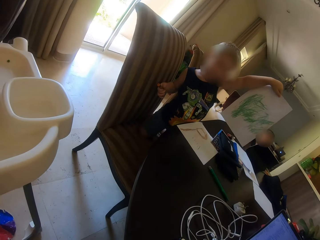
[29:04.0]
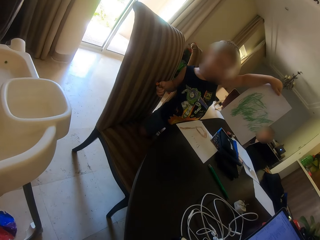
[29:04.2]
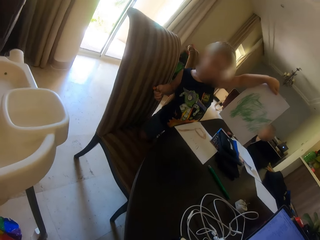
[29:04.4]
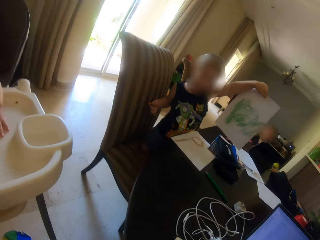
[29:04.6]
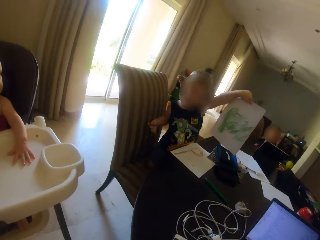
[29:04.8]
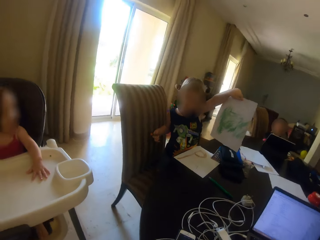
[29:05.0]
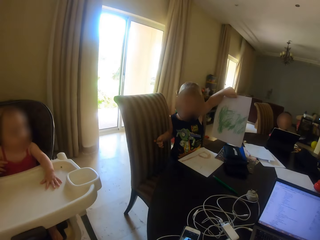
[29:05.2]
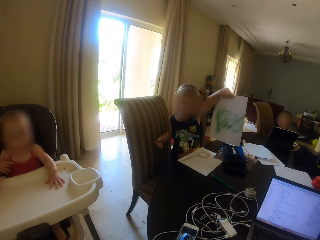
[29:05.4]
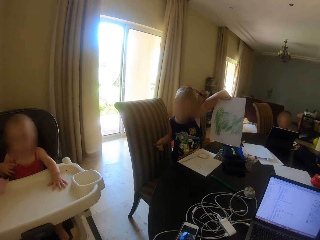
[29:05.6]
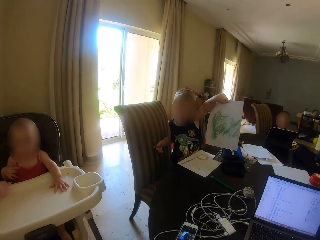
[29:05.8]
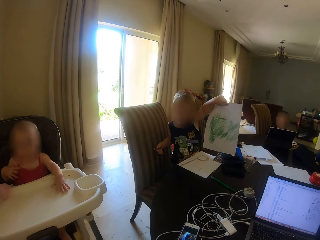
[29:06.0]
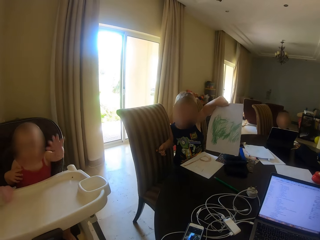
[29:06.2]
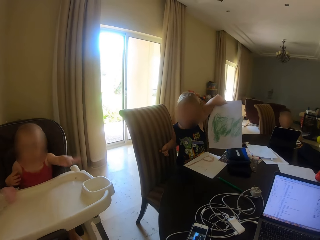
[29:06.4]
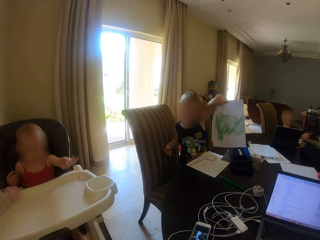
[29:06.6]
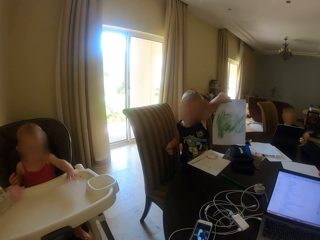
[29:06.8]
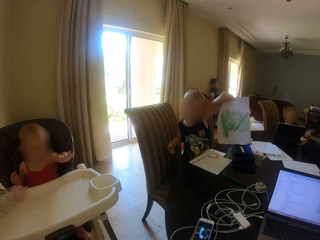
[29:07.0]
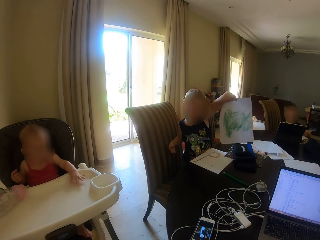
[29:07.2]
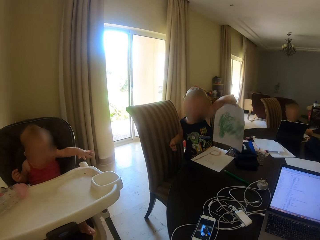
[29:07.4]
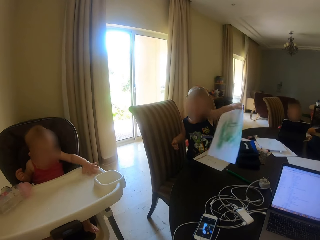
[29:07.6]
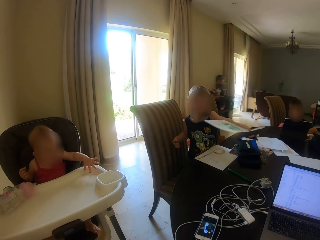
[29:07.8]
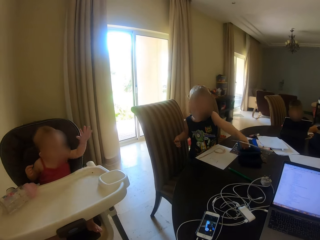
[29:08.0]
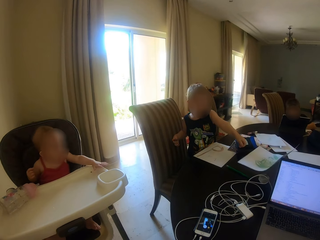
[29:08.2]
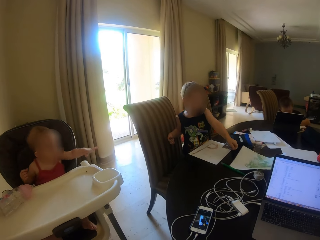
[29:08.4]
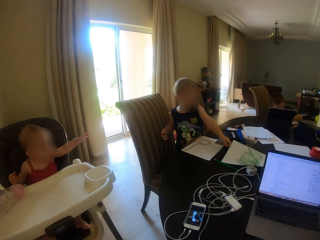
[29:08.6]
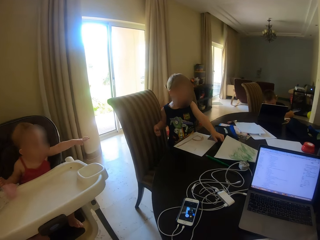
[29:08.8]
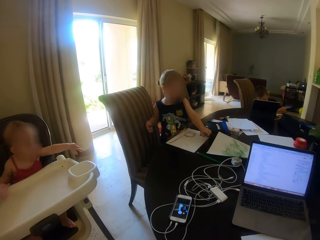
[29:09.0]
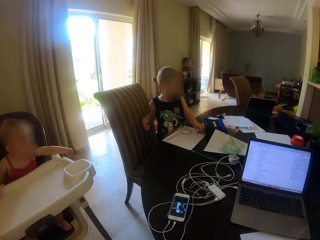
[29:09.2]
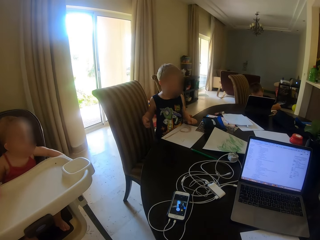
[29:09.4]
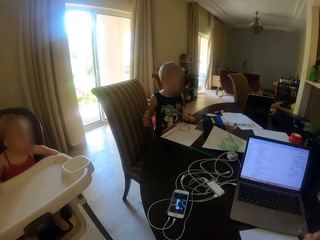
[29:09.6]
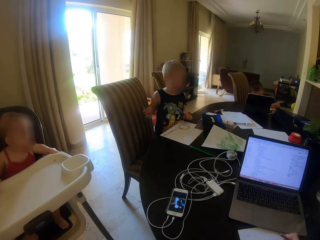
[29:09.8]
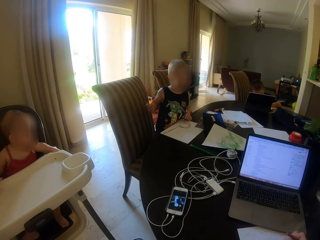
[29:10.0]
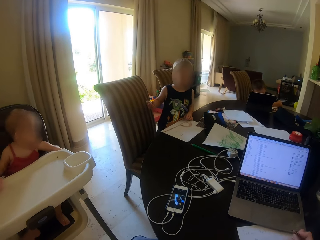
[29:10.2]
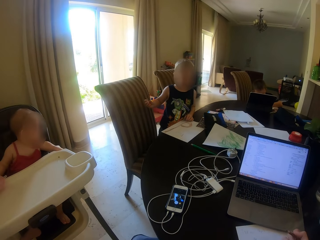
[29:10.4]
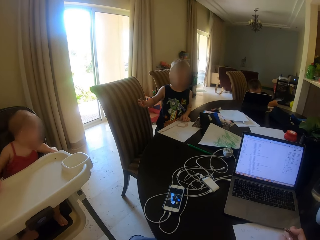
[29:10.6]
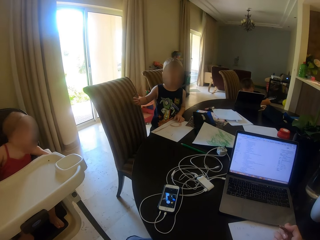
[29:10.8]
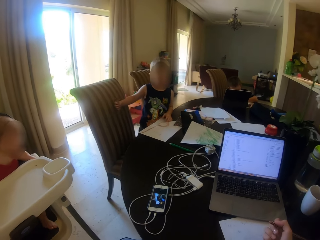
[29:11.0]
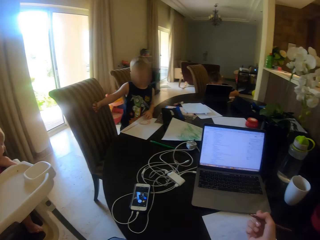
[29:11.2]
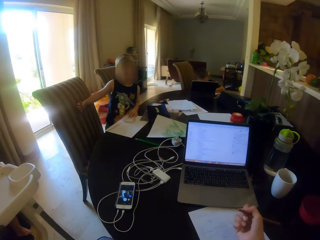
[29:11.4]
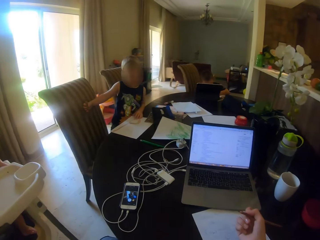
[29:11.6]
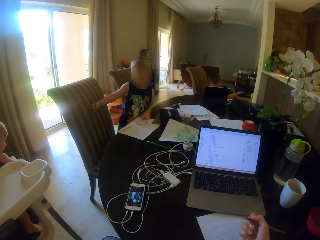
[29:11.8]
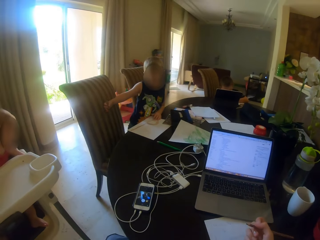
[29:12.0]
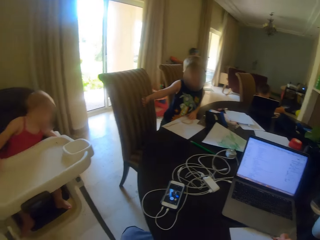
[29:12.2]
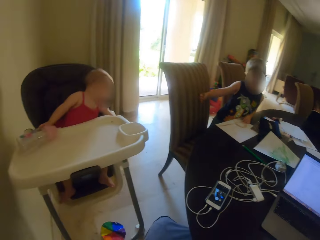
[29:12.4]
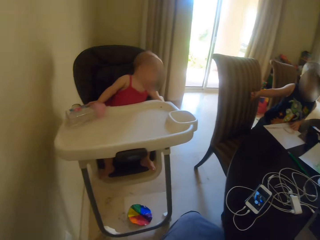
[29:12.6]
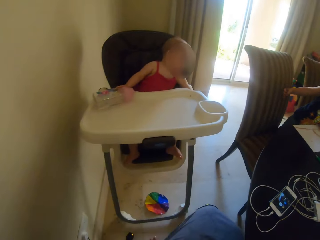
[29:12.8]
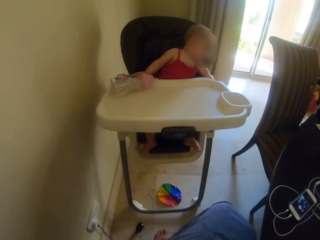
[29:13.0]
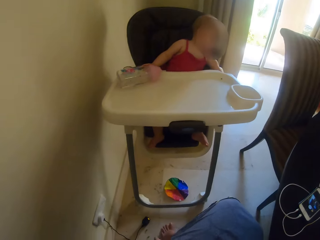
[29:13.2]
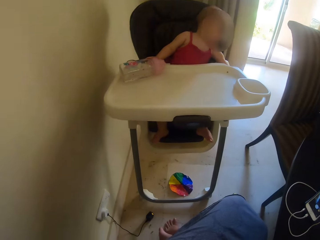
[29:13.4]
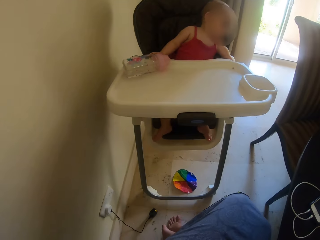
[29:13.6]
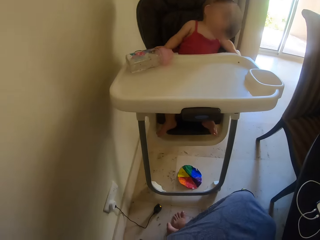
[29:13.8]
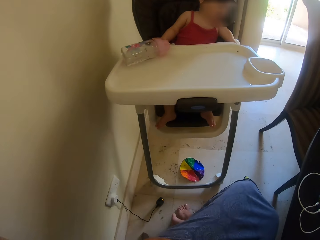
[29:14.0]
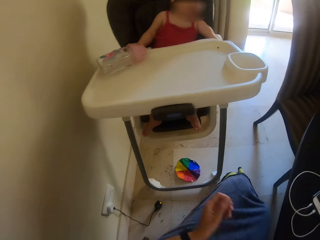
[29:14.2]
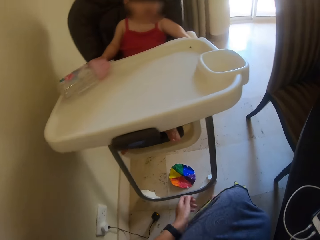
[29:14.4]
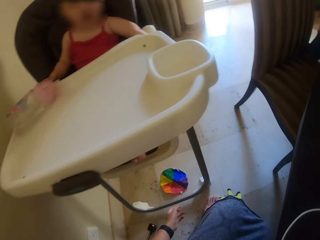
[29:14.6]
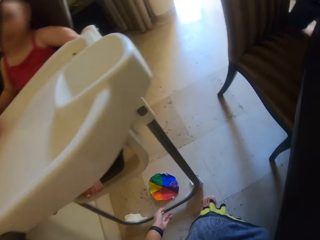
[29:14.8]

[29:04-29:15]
The camera wearer talks to a child. The child puts the paper down. The camera wearer stares around. The child moves on the table.

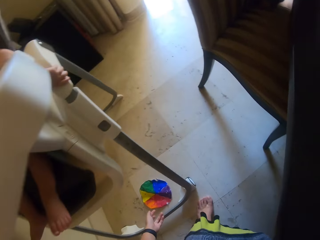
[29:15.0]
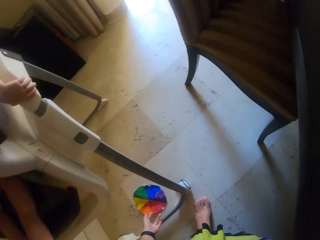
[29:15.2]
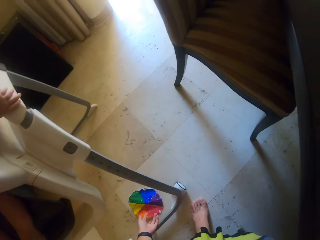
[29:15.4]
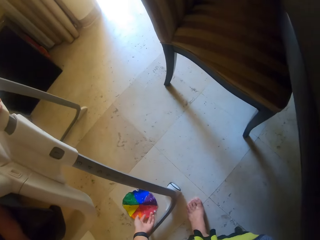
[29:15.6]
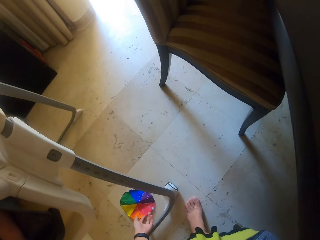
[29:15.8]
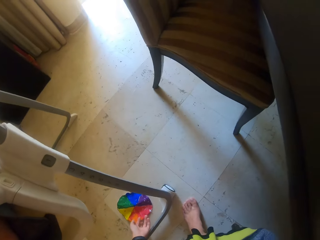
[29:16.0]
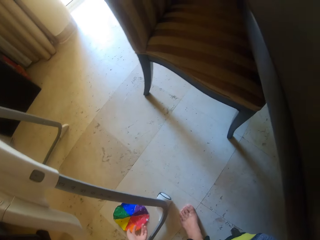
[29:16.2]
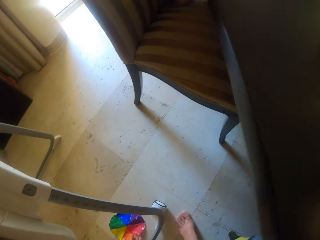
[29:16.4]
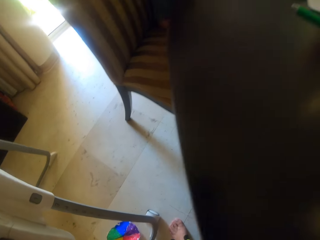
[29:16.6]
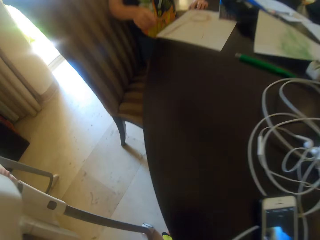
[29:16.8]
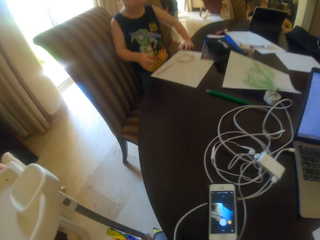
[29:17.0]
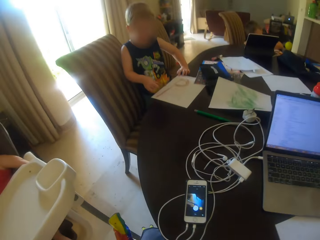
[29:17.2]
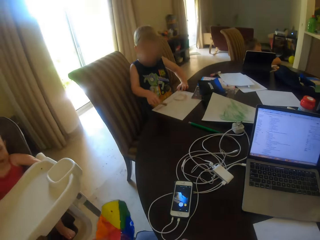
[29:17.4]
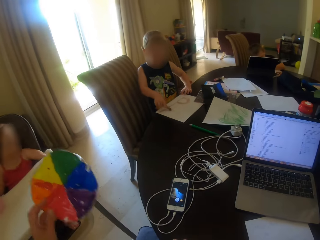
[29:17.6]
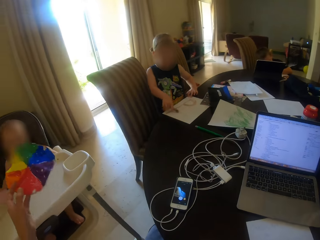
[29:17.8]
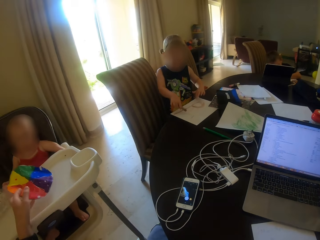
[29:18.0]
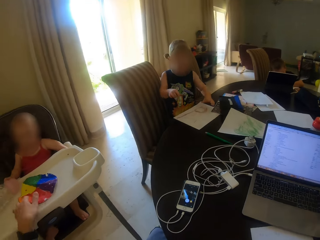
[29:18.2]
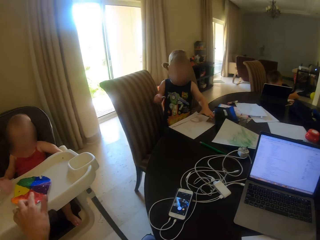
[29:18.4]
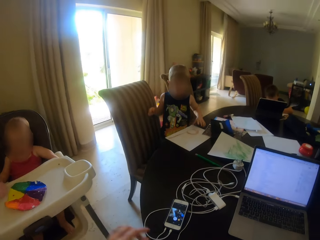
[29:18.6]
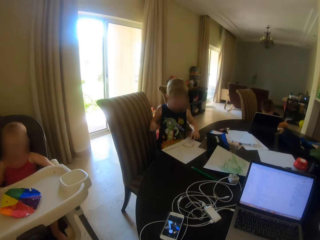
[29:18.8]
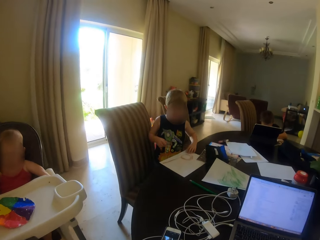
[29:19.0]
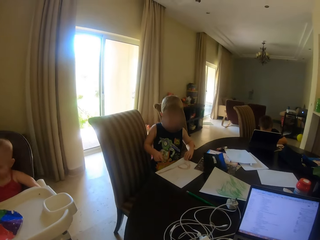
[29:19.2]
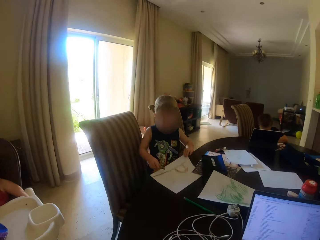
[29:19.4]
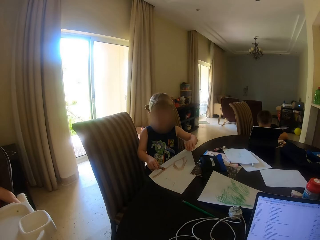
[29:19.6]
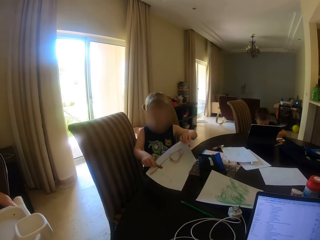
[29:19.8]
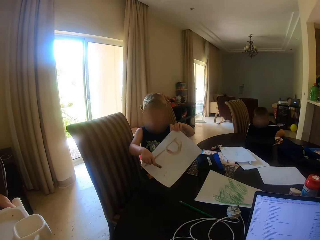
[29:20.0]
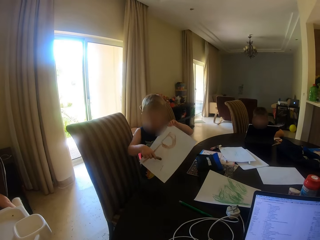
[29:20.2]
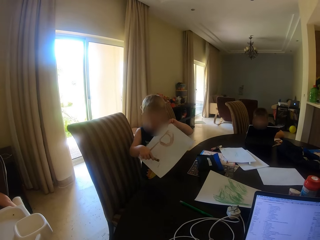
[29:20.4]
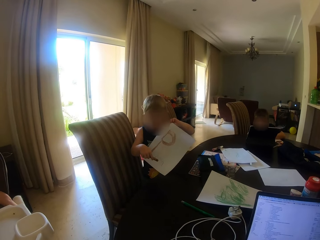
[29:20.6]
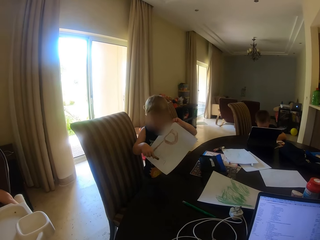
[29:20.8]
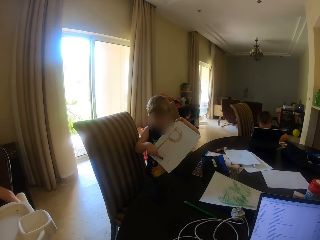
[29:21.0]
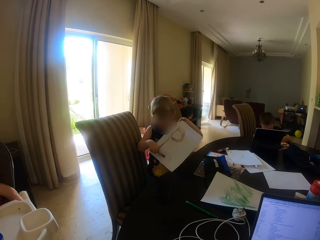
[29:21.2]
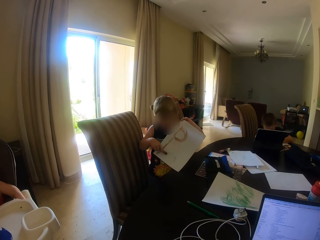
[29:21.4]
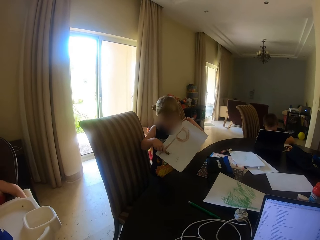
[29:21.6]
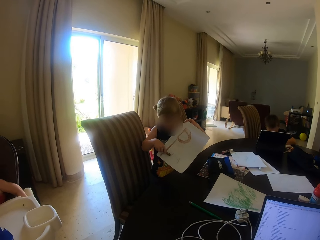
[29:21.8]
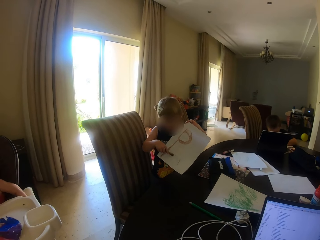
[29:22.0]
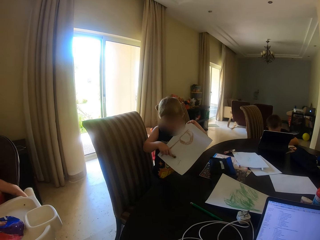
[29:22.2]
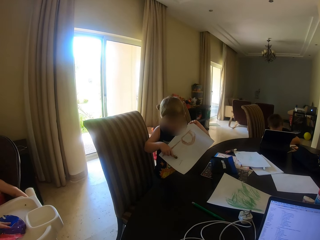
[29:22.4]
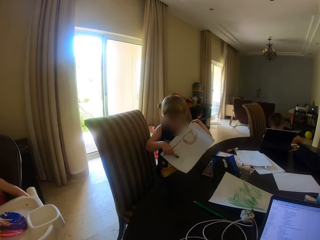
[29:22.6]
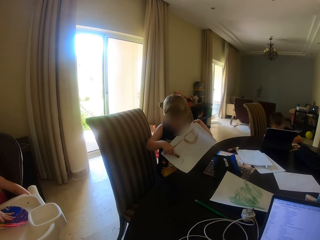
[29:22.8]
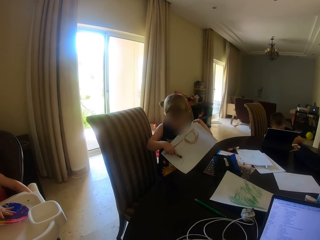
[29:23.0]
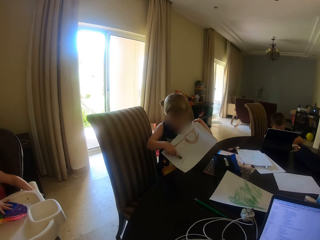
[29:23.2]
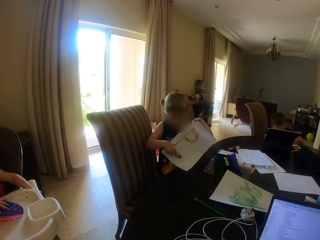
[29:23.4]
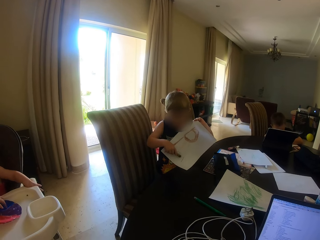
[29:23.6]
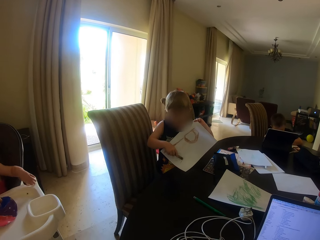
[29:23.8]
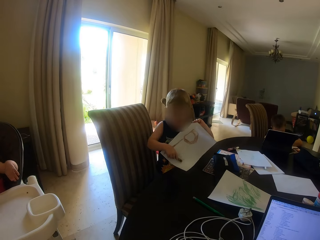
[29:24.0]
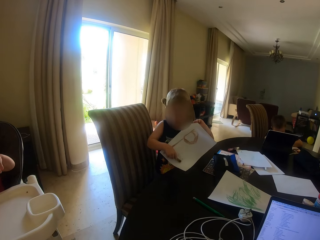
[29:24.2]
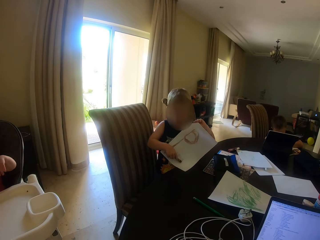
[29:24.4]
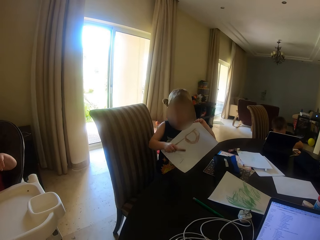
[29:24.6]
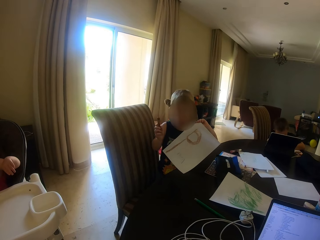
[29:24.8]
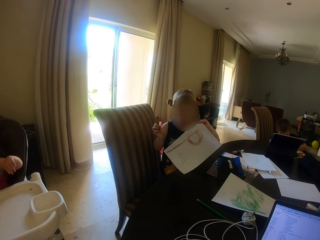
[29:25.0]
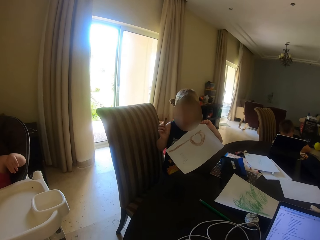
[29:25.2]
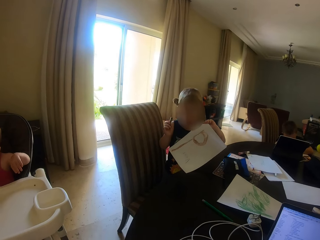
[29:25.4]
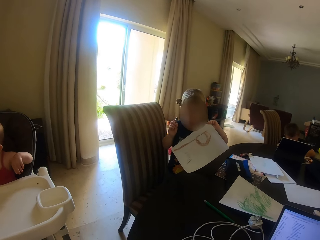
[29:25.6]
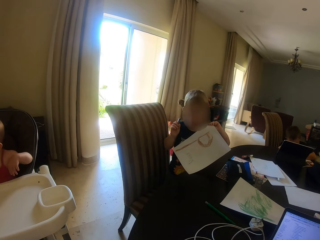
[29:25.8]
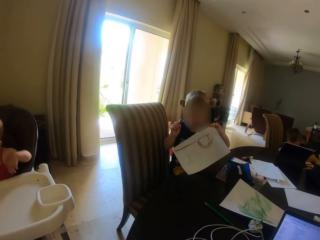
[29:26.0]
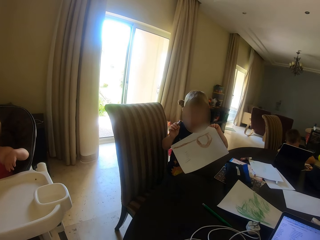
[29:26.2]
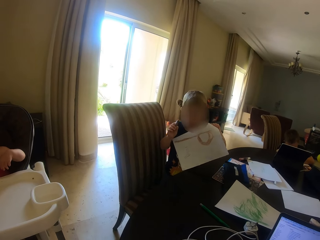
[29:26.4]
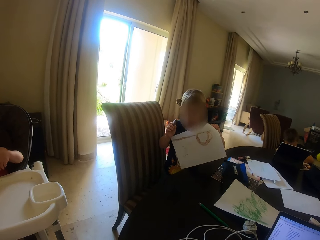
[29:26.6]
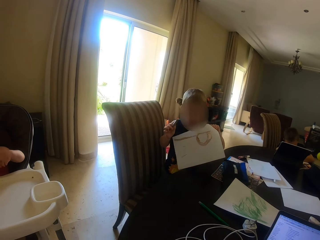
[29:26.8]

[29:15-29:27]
The camera wearer picks a coloured paper from the ground. They put the paper on a high chair. They give a child the coloured paper. The child holds the paper.
